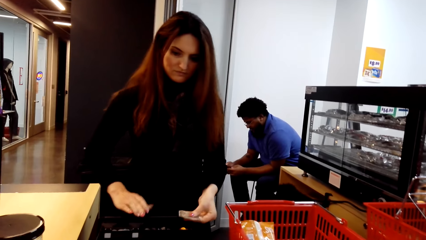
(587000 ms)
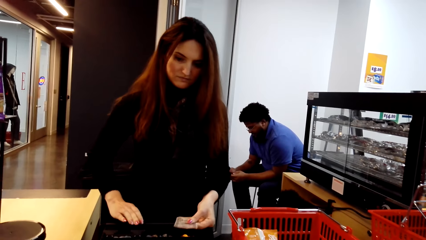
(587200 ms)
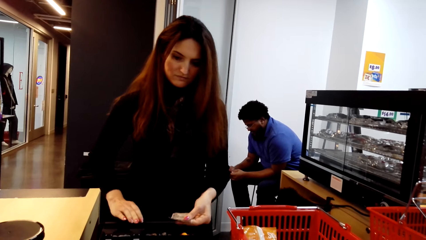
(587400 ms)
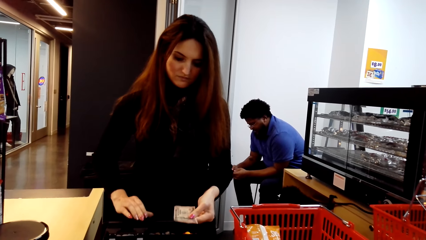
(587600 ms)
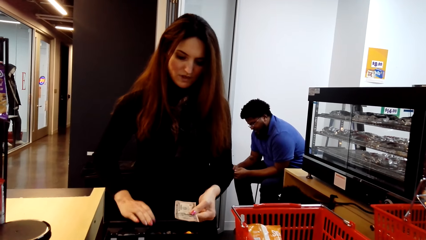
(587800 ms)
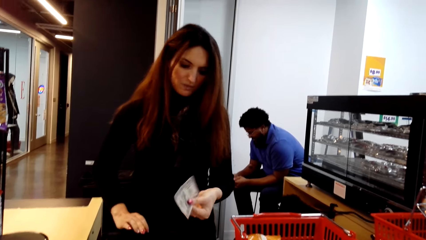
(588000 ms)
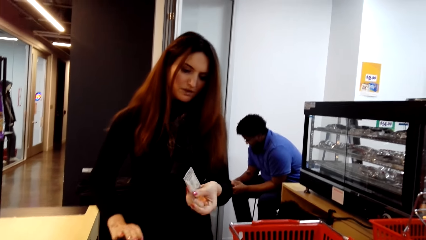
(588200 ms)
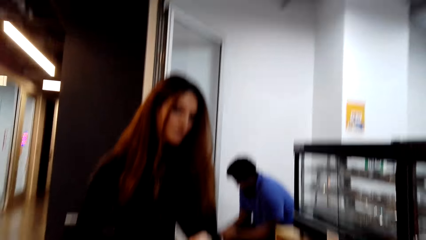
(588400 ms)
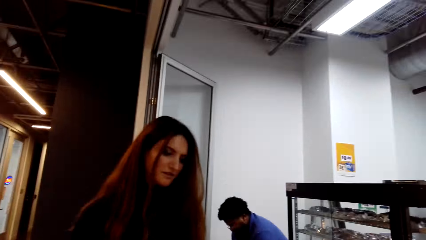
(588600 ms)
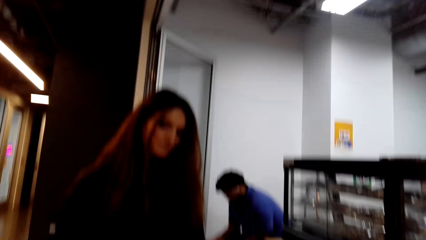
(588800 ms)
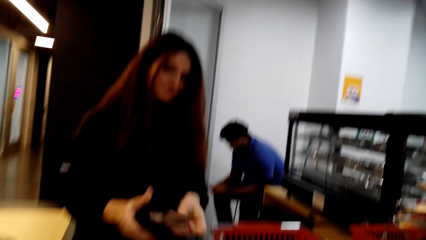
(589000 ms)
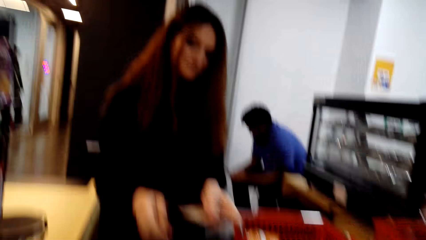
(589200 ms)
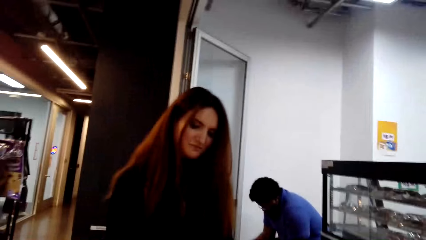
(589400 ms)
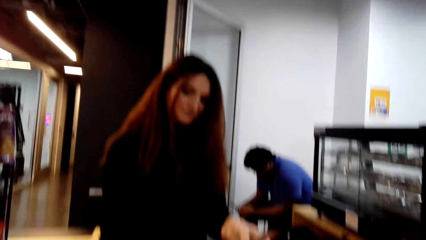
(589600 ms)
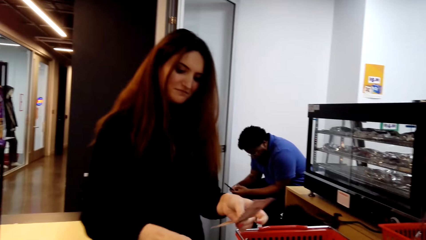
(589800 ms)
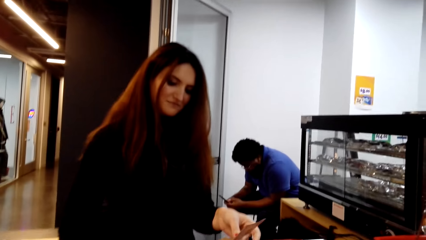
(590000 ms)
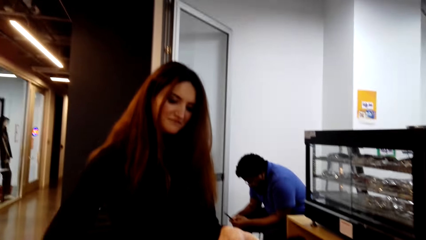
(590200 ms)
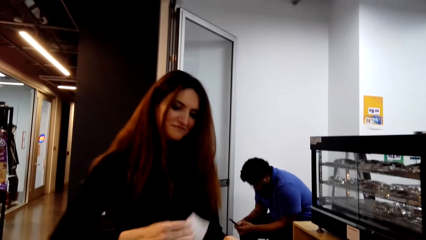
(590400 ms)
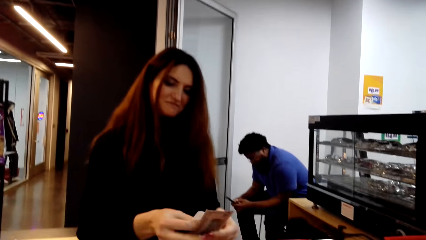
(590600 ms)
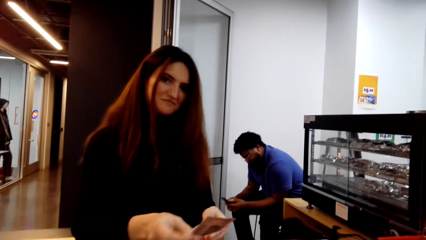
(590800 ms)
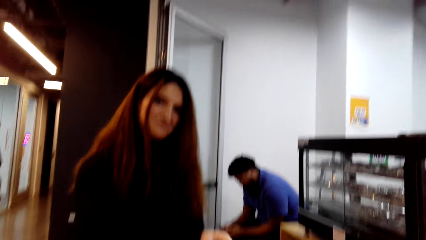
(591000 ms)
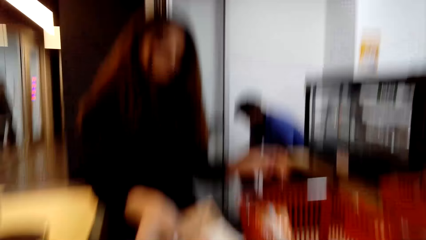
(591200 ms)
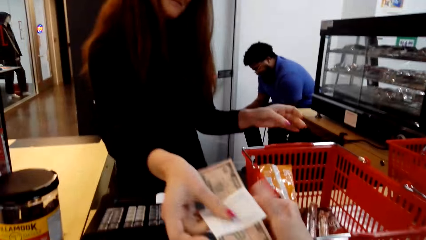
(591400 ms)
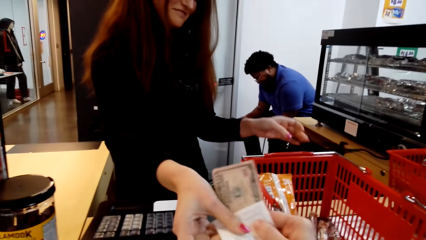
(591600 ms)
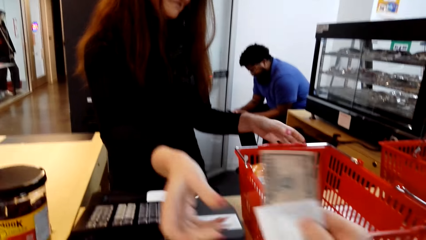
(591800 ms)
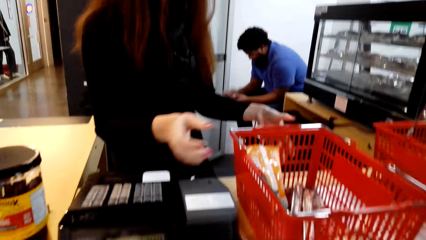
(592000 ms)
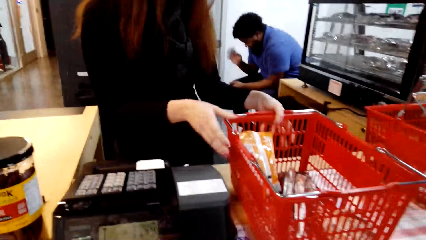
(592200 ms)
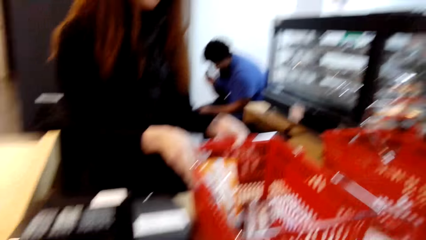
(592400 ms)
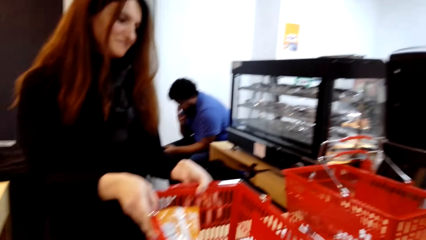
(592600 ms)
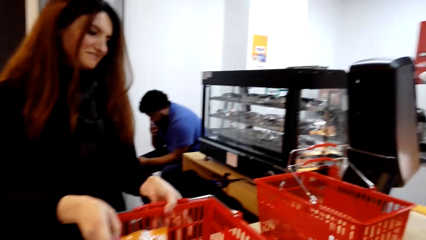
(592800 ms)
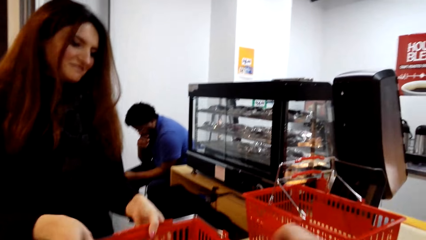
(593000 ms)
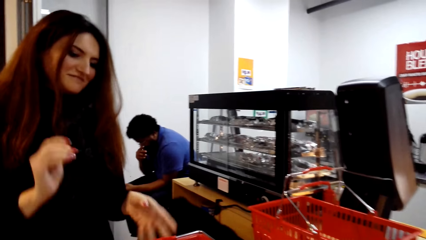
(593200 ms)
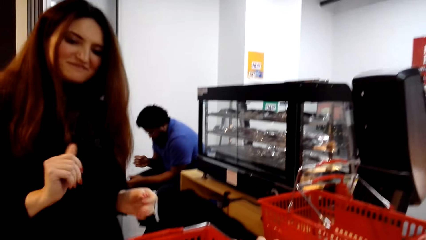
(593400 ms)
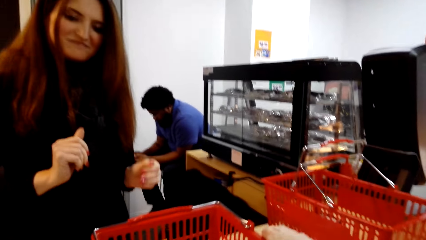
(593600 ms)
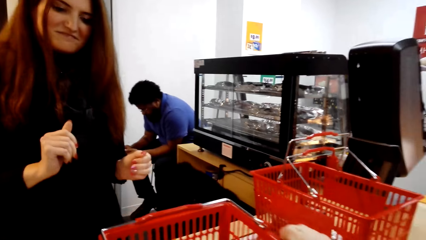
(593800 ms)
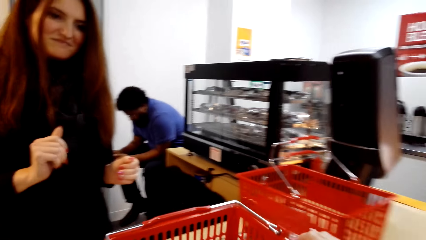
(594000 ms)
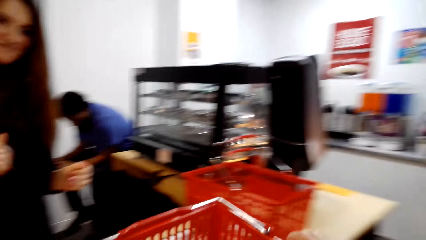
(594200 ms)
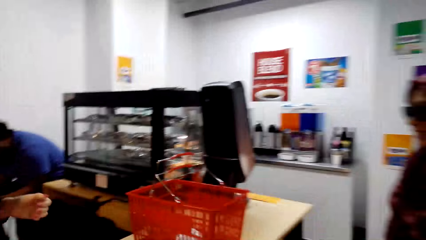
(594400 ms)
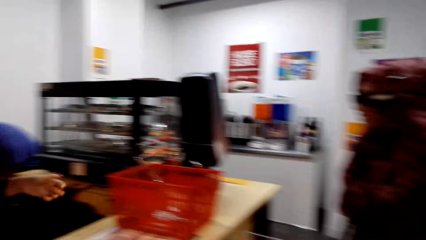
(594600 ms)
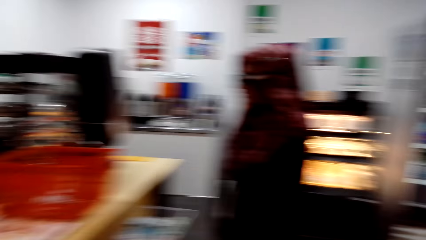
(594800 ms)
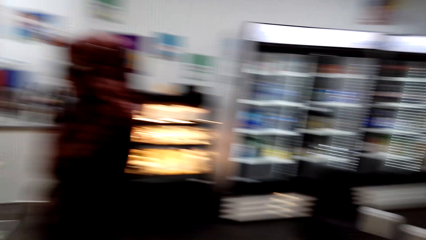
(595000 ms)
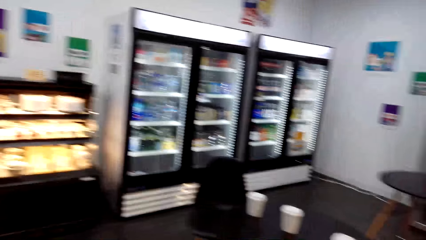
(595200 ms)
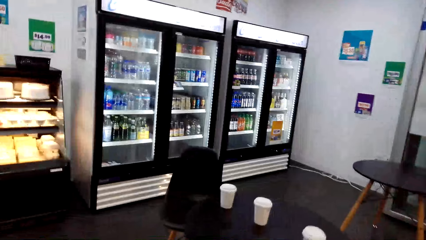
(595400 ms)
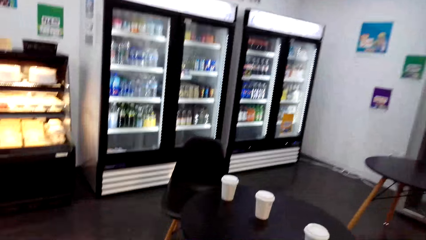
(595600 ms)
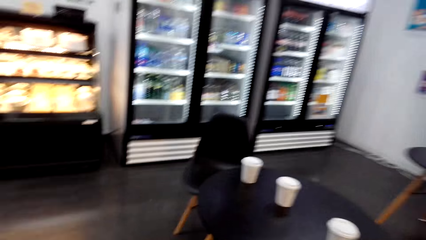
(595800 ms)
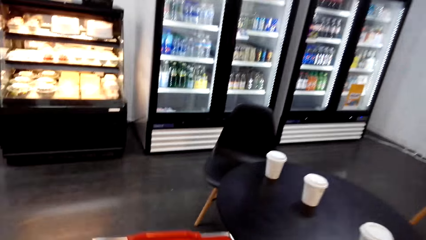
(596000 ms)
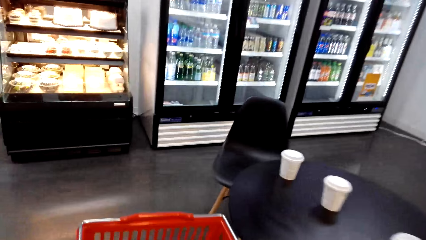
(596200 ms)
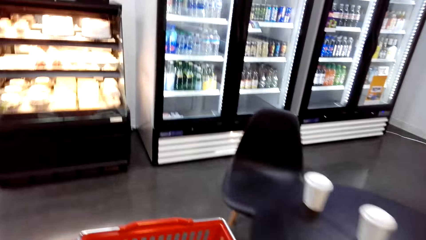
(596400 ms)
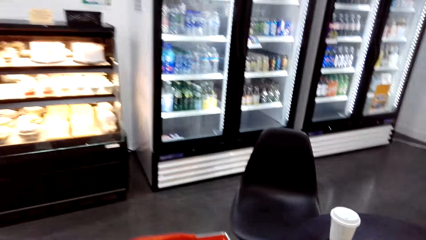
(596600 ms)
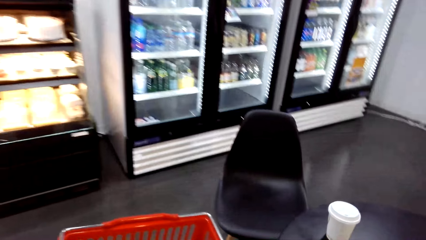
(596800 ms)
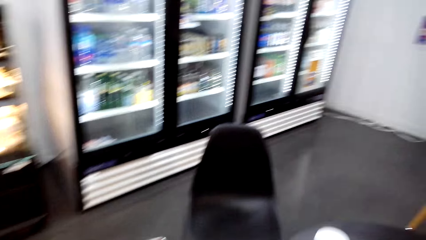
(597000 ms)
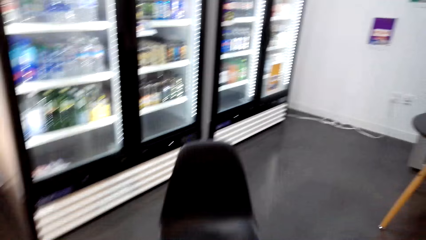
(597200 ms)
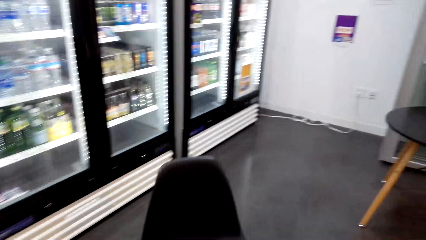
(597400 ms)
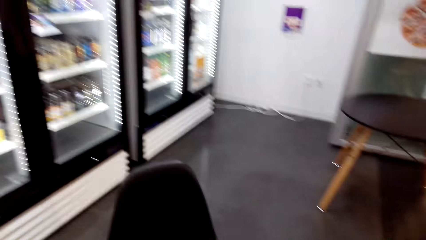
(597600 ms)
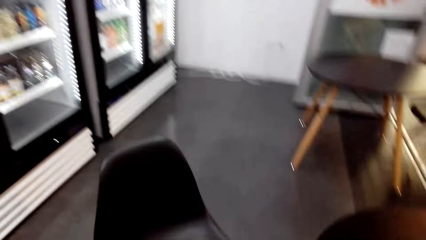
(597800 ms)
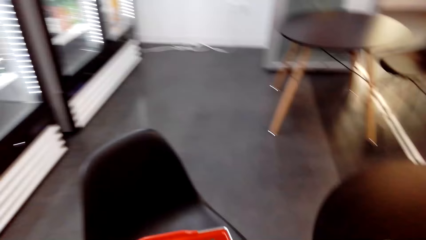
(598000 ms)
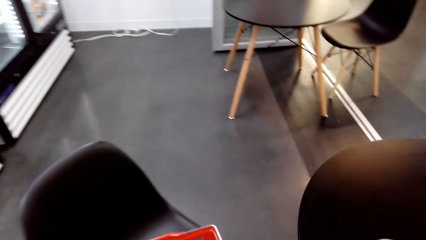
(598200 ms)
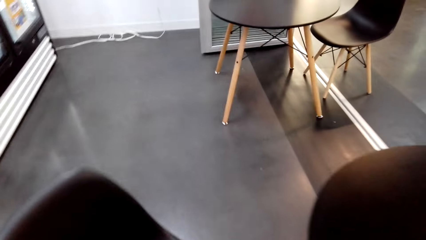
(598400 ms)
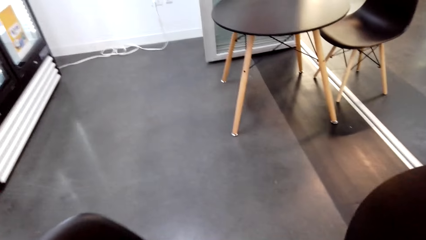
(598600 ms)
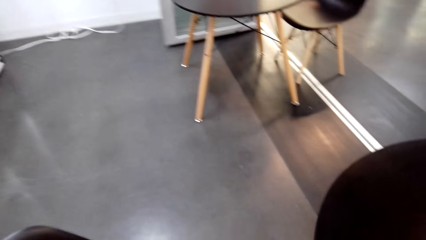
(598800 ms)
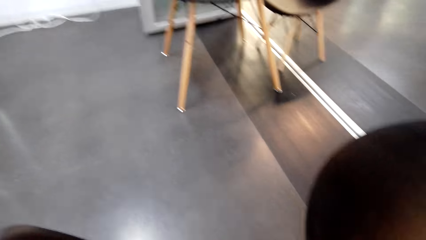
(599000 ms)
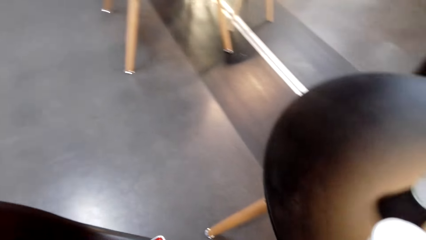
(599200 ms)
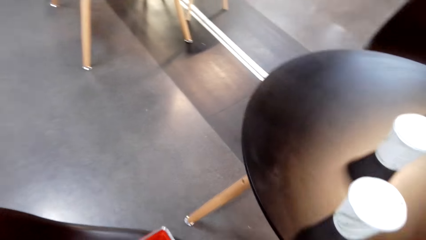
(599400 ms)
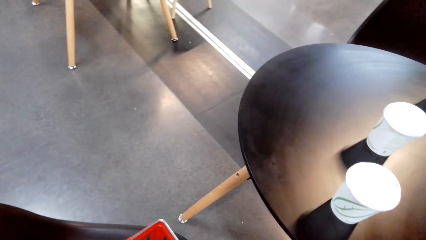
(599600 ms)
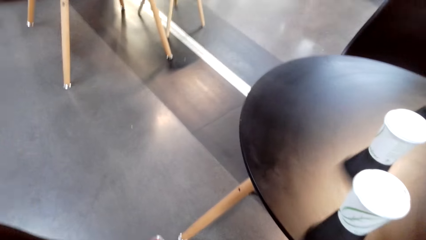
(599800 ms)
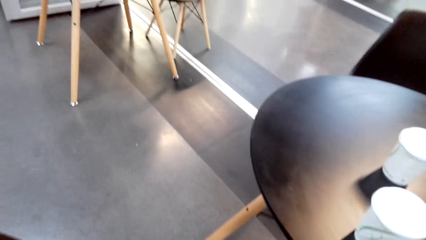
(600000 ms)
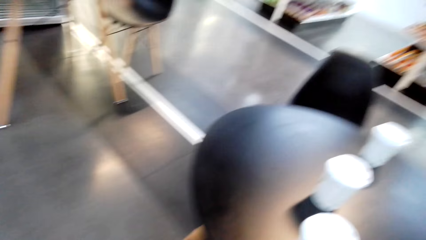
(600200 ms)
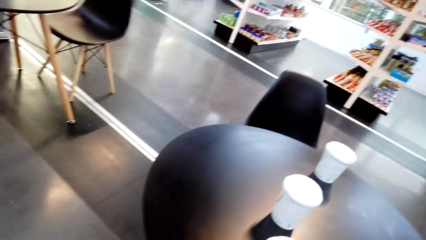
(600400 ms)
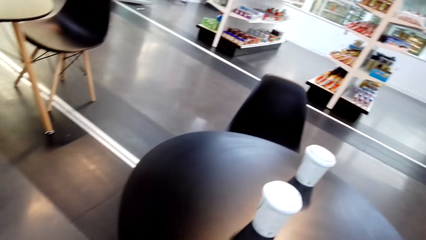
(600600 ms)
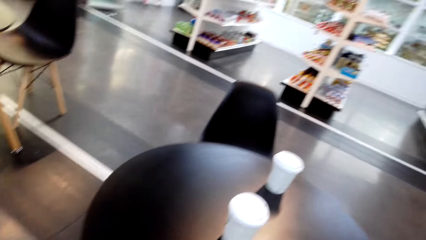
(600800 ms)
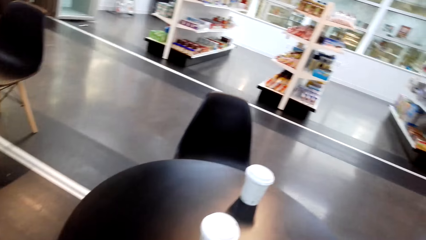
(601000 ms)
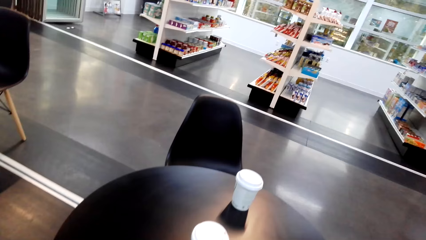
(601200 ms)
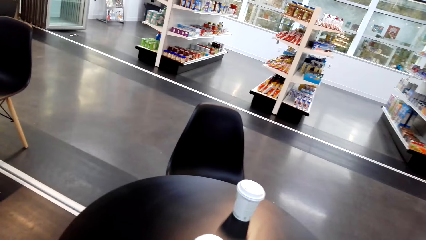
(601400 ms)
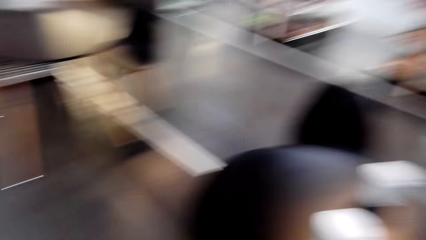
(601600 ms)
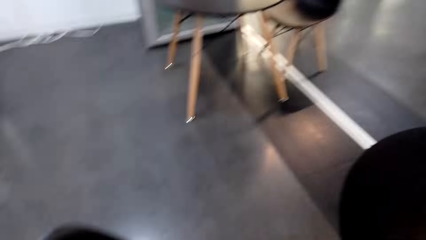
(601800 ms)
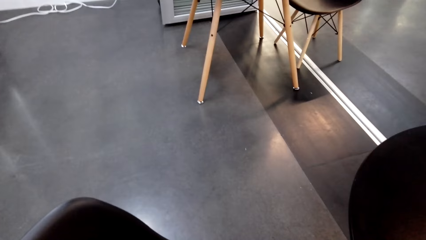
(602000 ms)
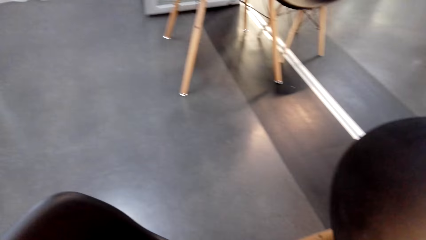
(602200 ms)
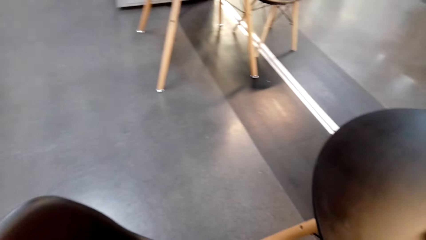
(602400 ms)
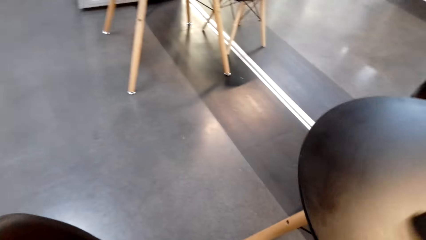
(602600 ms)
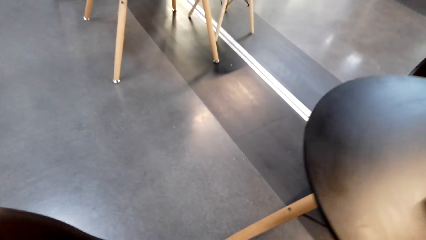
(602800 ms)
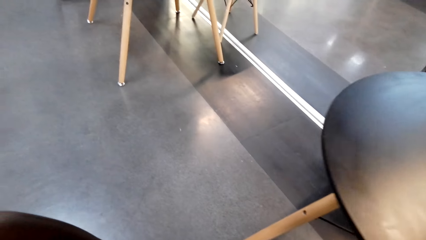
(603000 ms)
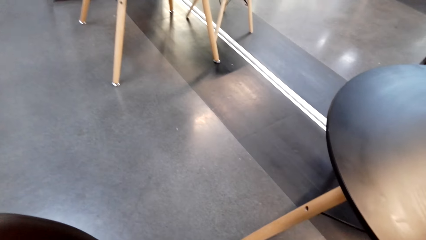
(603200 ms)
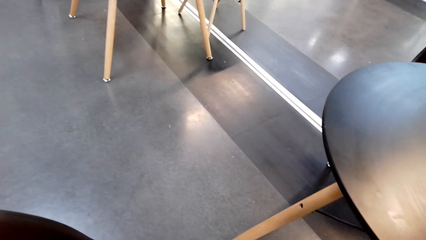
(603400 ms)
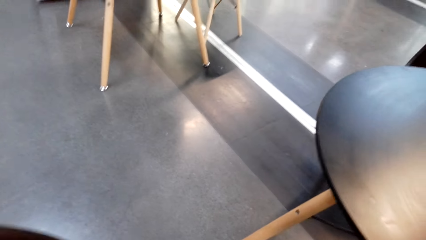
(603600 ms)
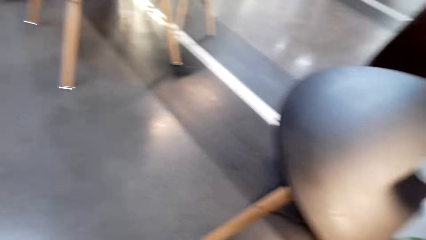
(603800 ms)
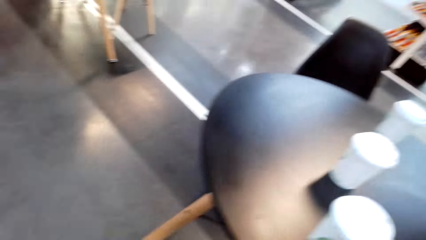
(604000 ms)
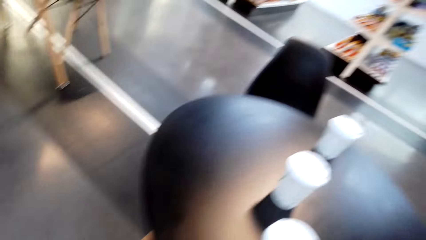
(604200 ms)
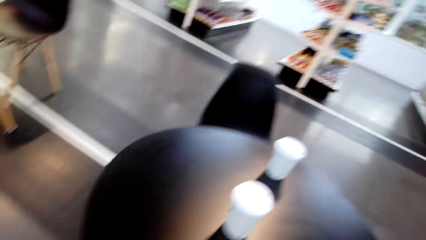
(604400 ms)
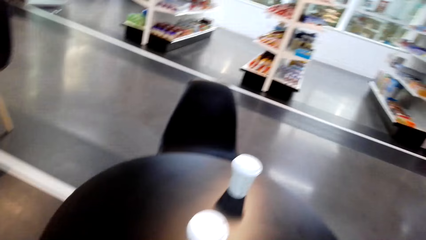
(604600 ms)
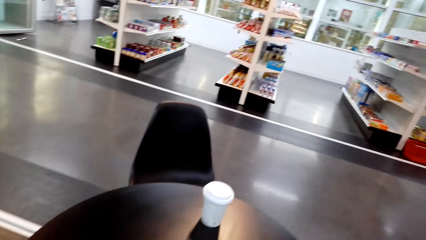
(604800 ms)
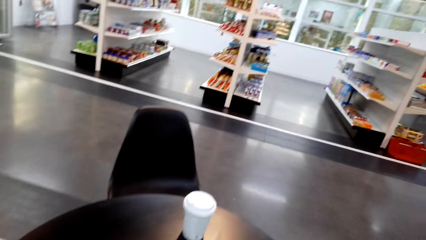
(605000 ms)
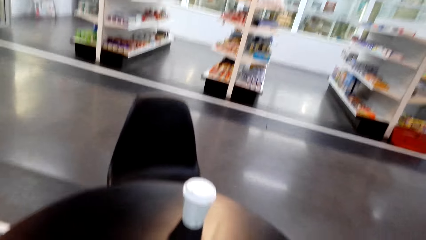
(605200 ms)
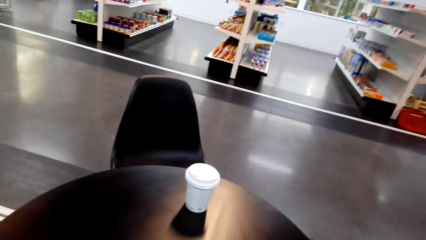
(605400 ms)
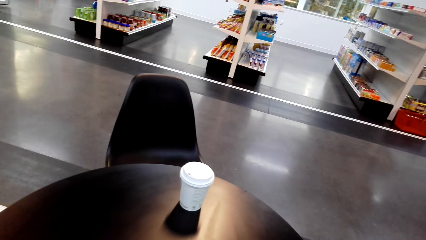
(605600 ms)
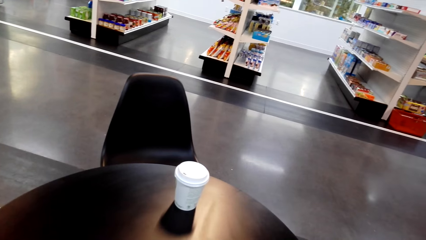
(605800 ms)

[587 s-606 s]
A woman counts money. The woman gives the money to the camera wearer. The camera wearer picks up the shopping bucket with the items on top of the table. They walk around the supermarket. They move towards the refrigerator. They put the bucket on the table. They move the camera around the table. They look around the supermarket.
